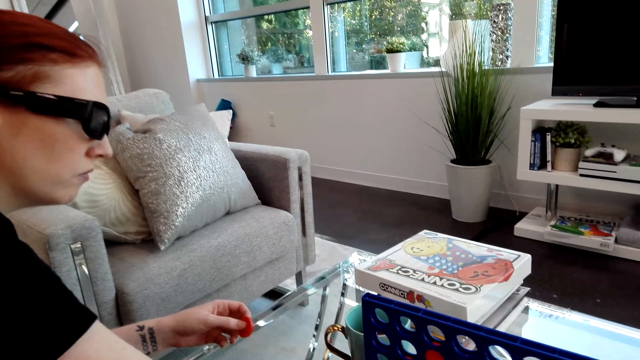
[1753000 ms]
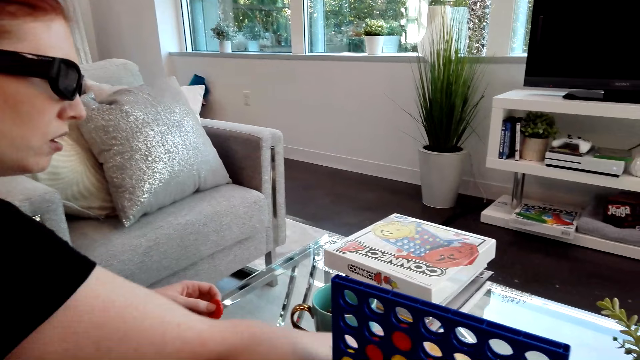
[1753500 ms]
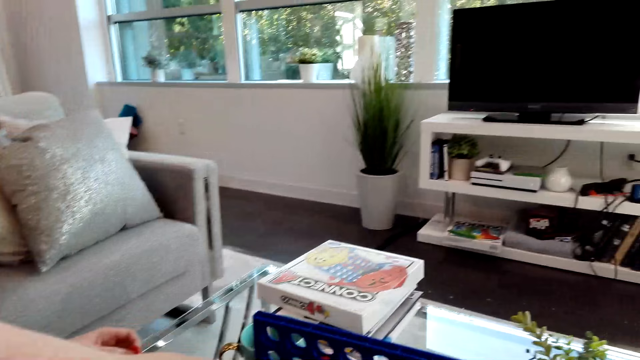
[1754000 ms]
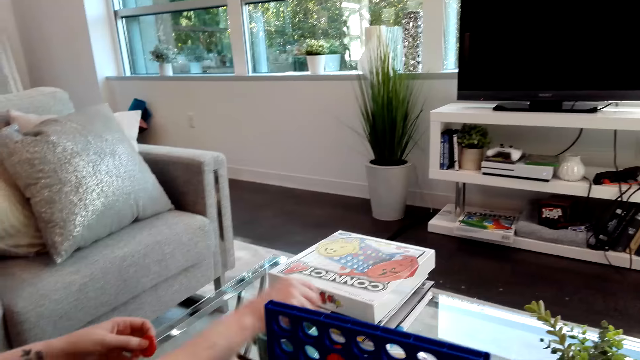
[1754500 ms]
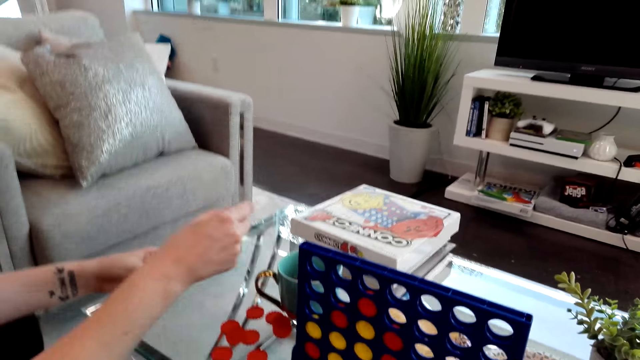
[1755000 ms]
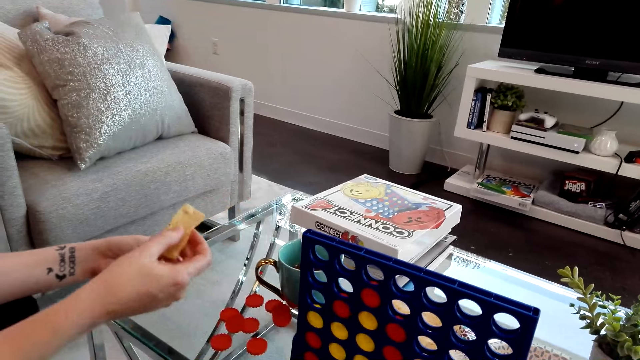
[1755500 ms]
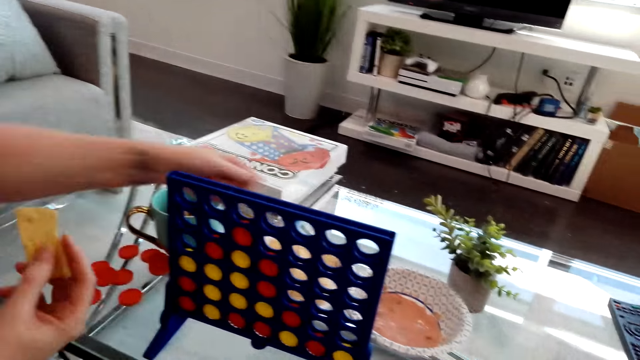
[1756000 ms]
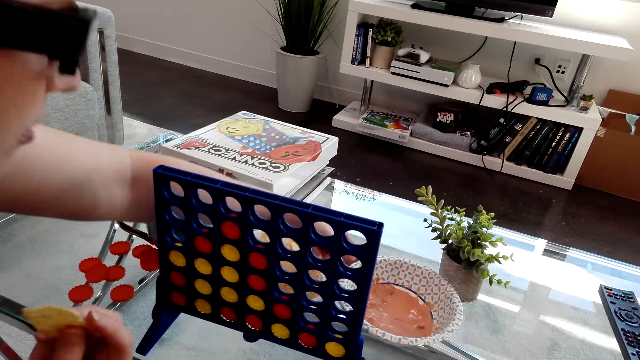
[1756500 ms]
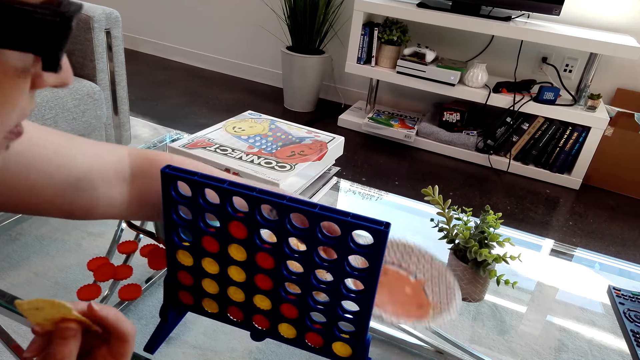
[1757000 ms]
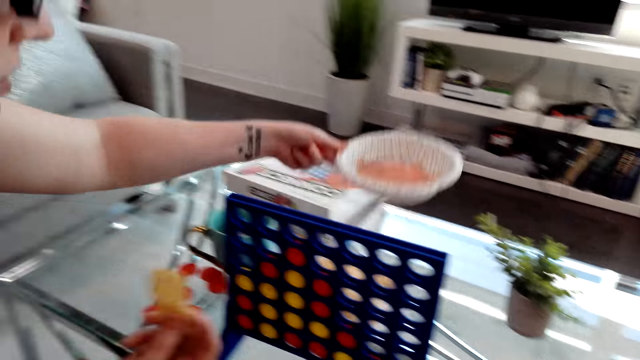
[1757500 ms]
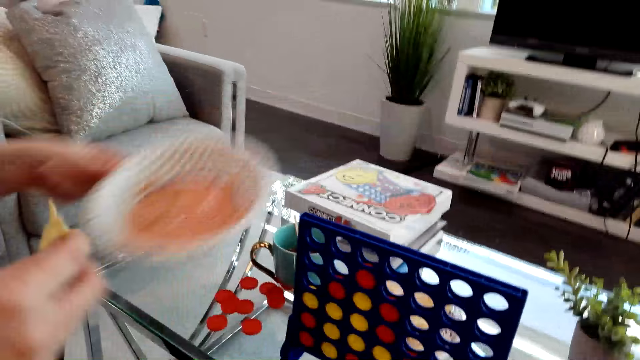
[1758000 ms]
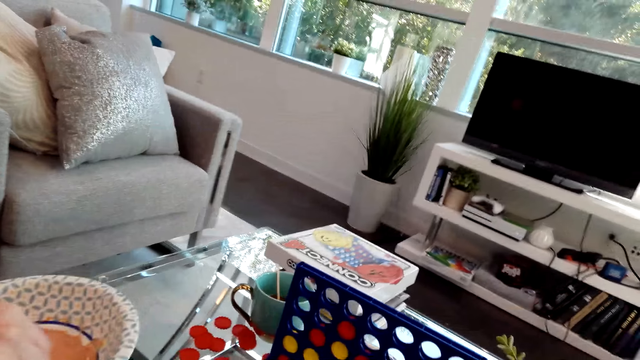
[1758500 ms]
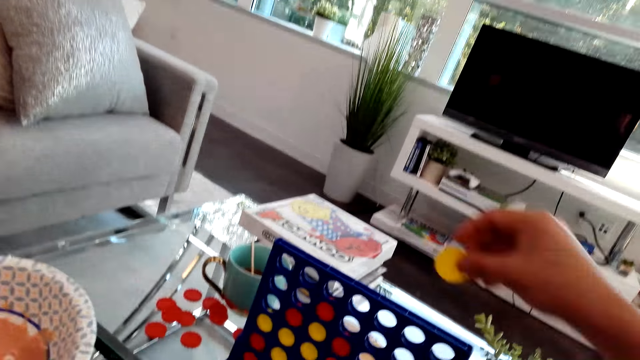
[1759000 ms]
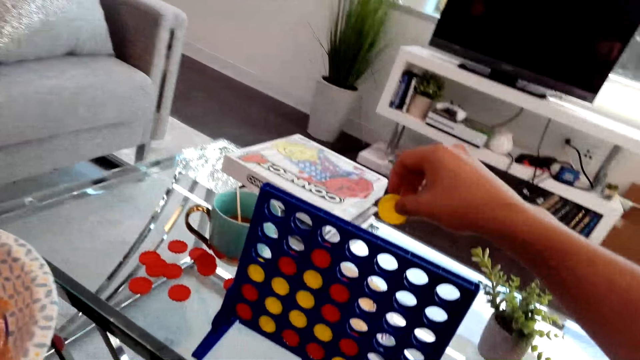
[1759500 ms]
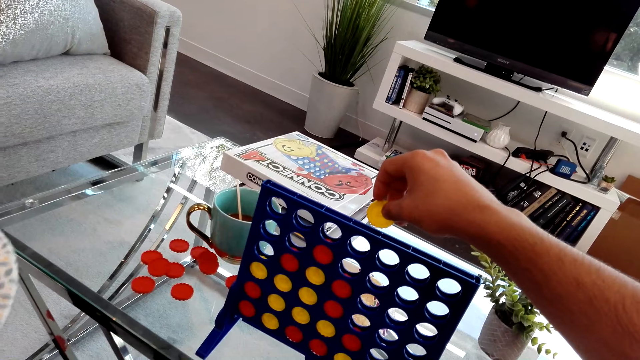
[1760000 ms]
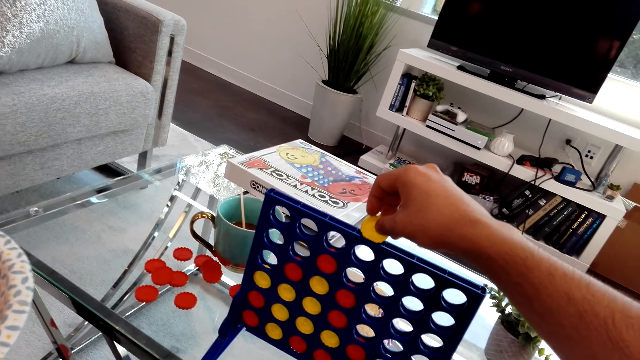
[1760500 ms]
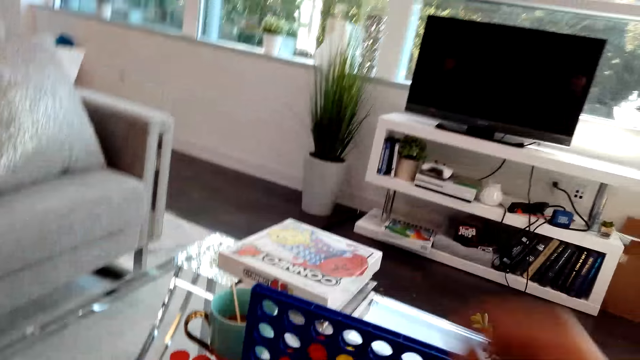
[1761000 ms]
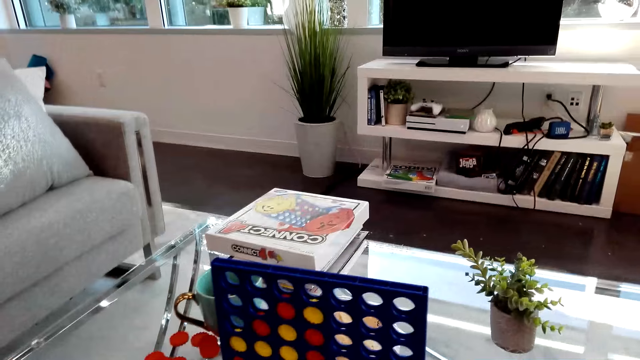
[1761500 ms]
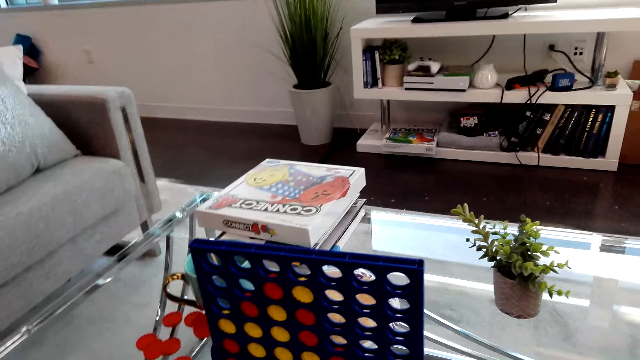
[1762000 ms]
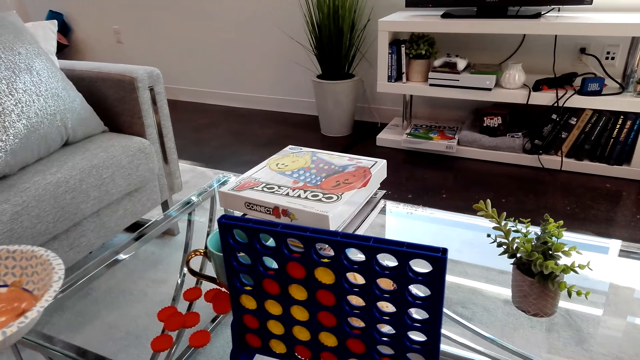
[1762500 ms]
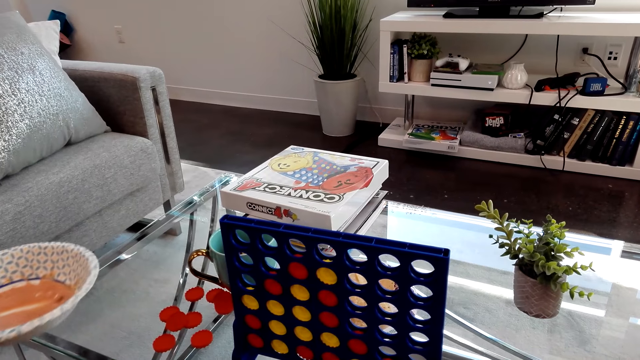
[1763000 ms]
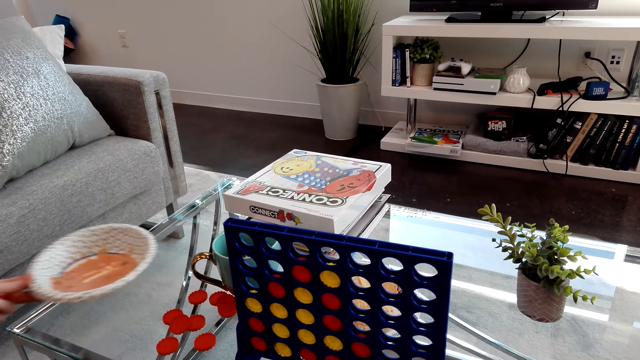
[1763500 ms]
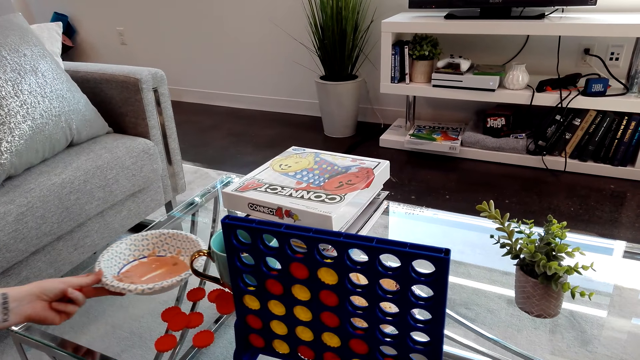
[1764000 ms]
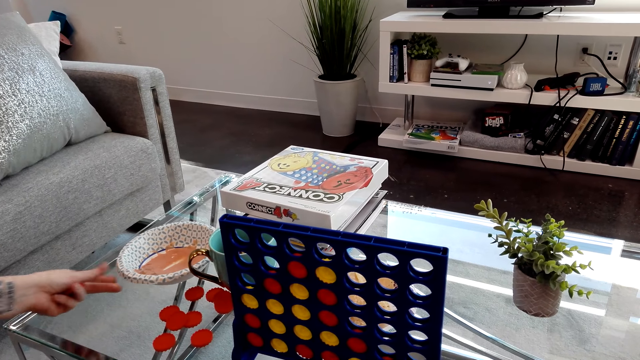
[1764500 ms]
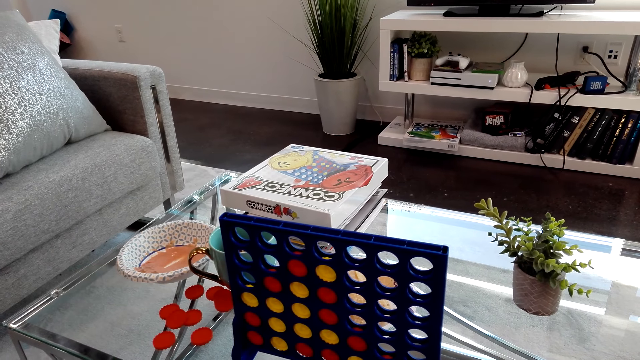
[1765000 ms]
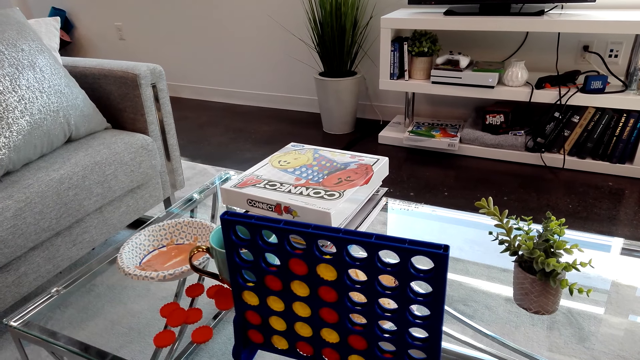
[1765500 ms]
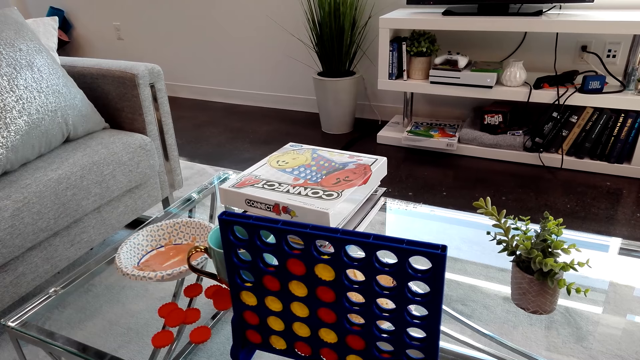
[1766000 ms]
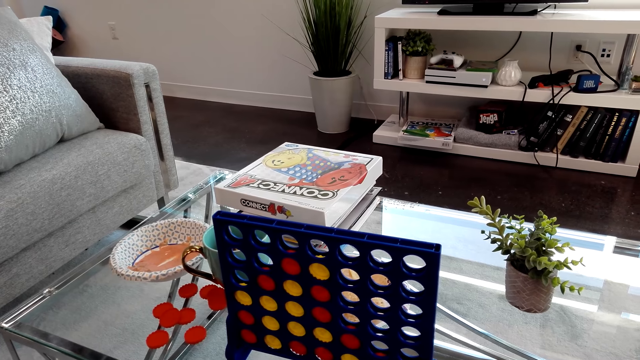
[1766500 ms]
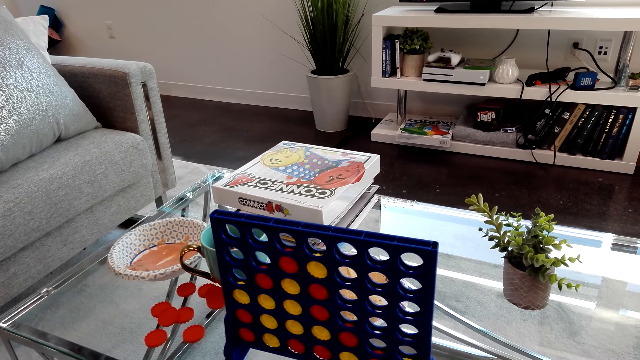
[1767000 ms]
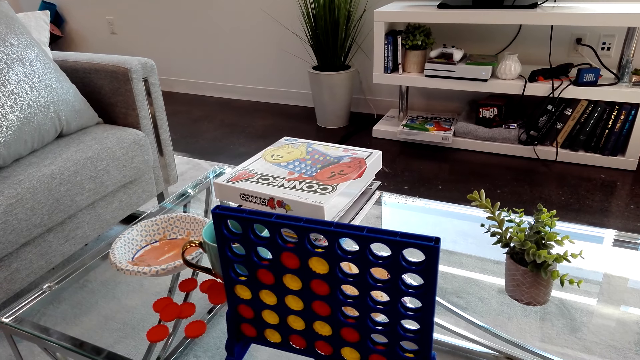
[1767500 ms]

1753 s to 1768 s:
A lady stretches her hand on the table. She holds a snack, picks a bowl from the table, and dips the snack on the bowl. The camera wearer plays the Connect Four game. They drop Connect 4 game coins on the board. The lady puts the bowl on the table.

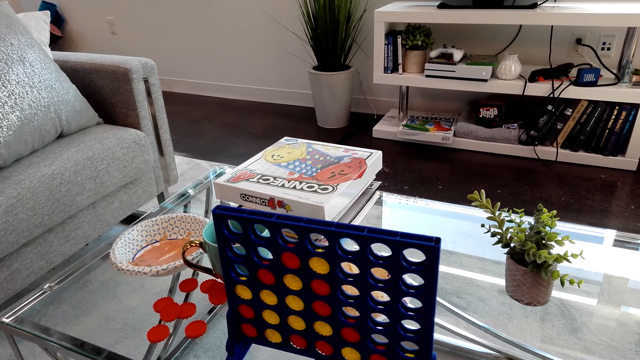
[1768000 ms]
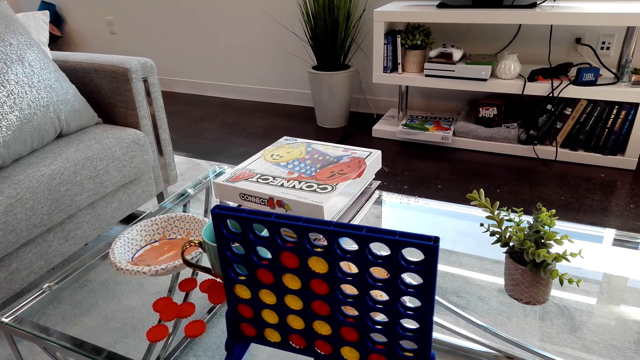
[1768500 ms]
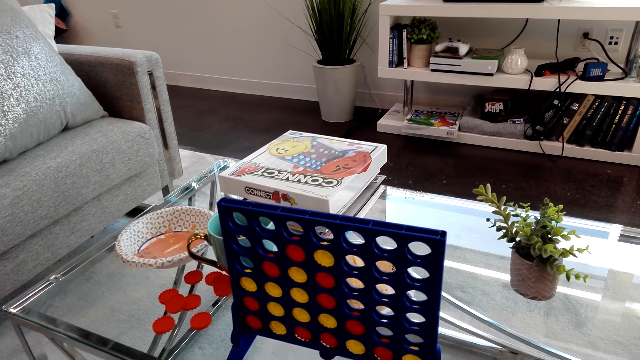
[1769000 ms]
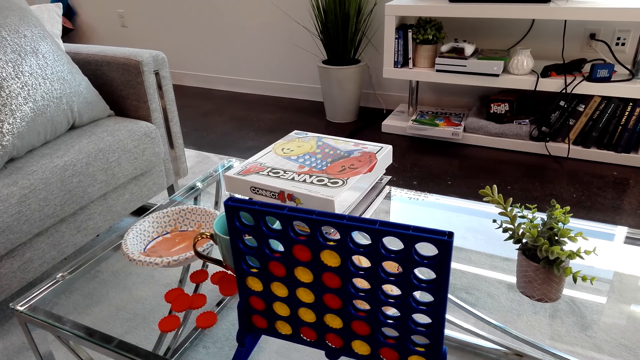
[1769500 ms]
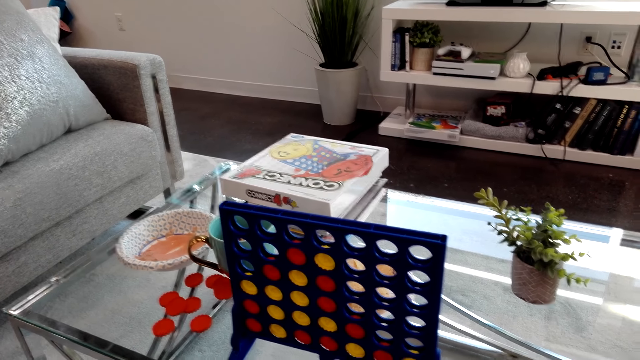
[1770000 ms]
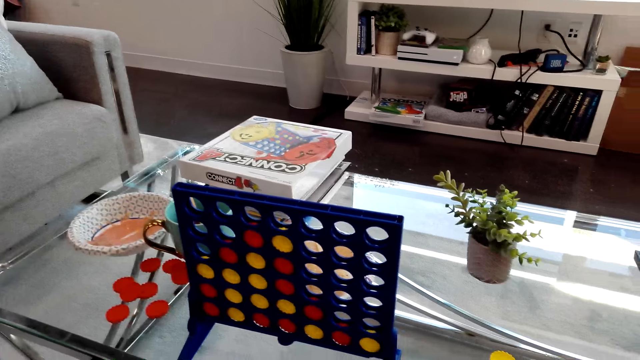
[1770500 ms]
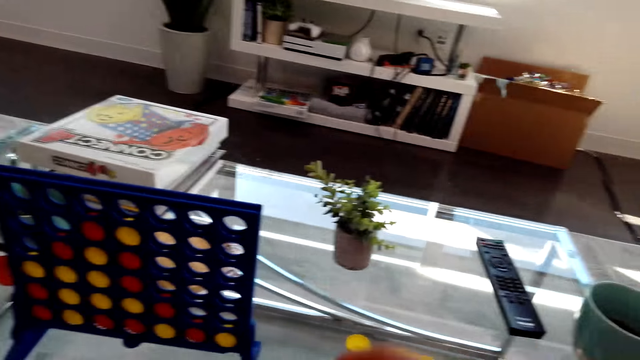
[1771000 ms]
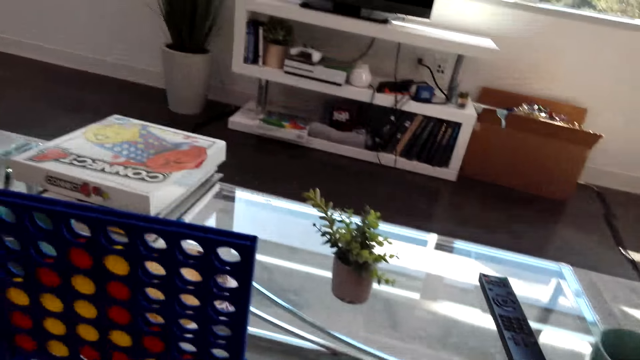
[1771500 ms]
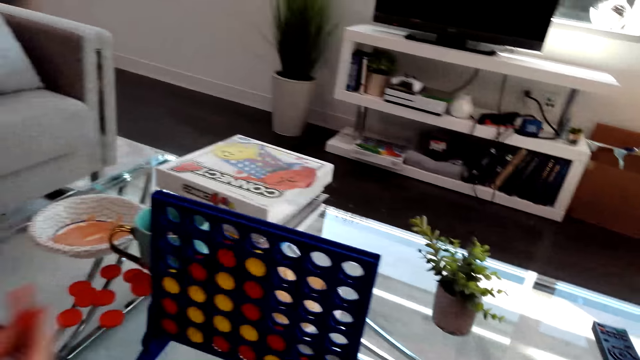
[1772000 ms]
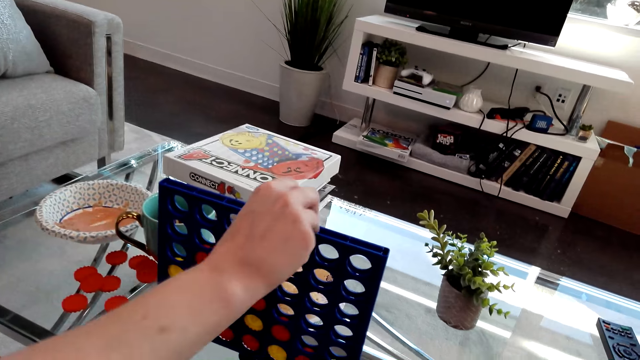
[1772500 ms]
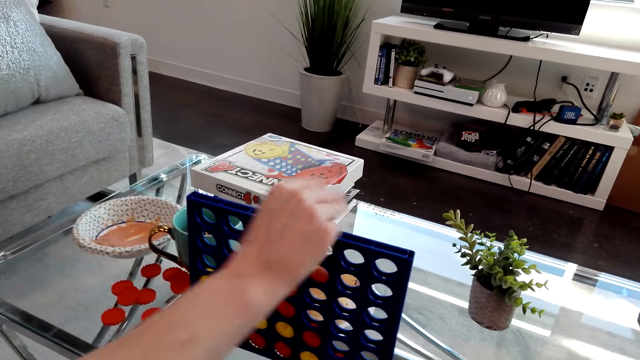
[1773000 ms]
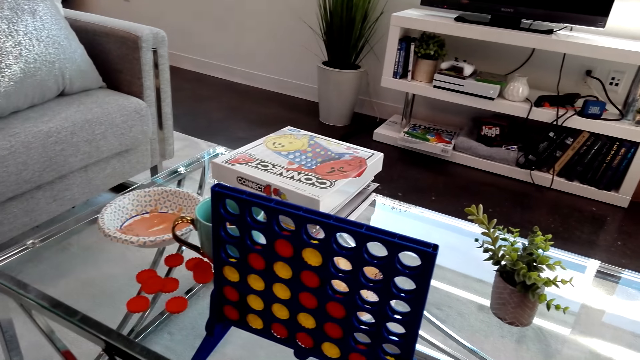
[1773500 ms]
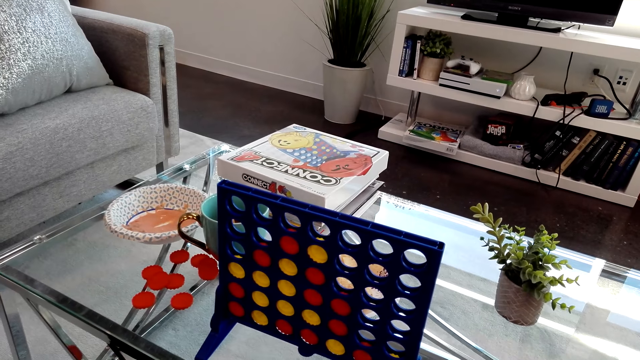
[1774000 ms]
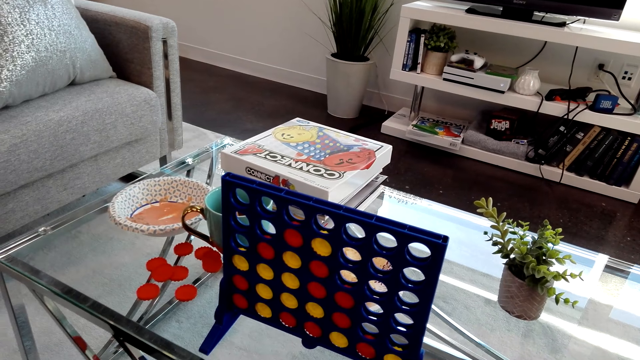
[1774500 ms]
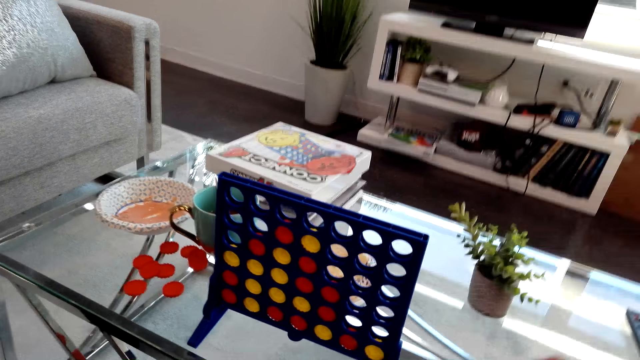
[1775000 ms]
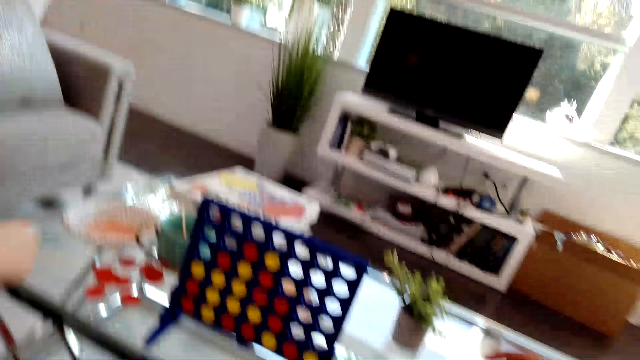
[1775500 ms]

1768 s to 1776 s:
The camera wearer looks around. A lady drops Connect 4 game coins on the board. She plays the Connect Four game.
